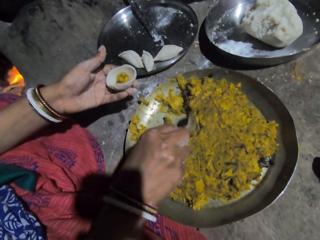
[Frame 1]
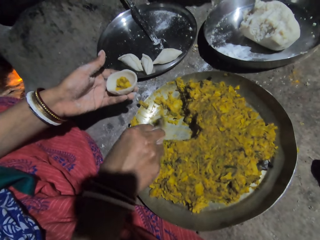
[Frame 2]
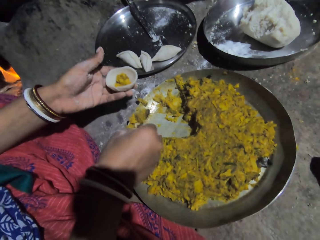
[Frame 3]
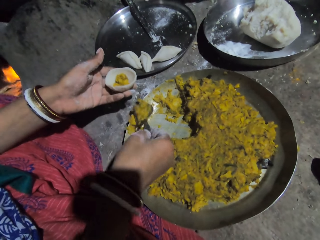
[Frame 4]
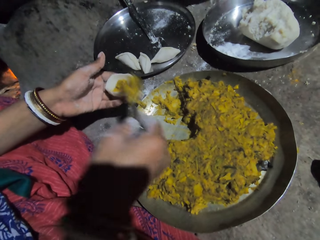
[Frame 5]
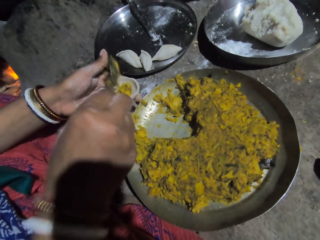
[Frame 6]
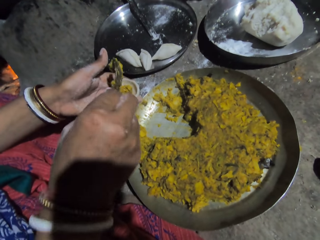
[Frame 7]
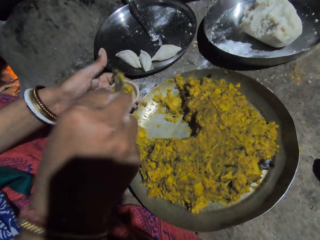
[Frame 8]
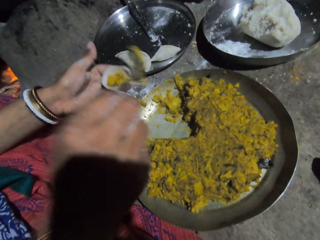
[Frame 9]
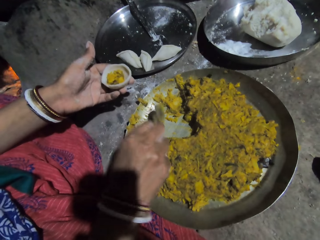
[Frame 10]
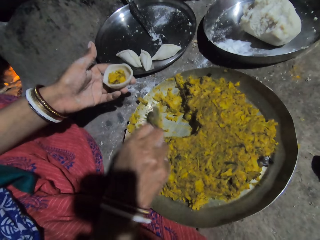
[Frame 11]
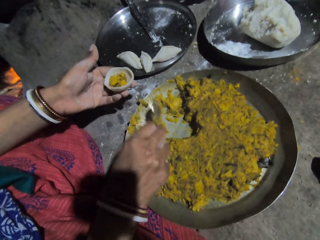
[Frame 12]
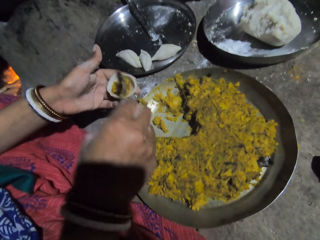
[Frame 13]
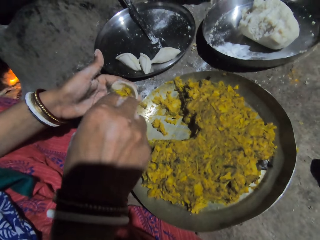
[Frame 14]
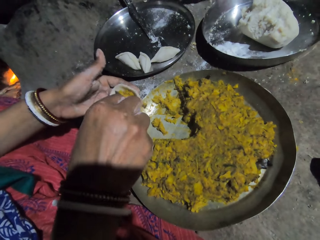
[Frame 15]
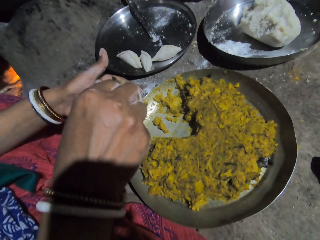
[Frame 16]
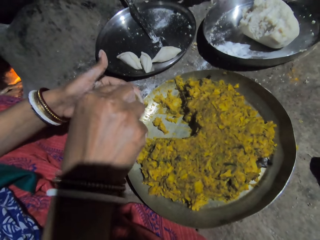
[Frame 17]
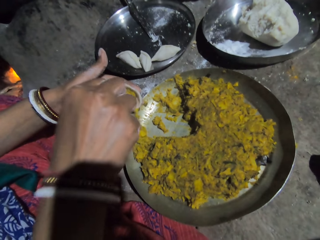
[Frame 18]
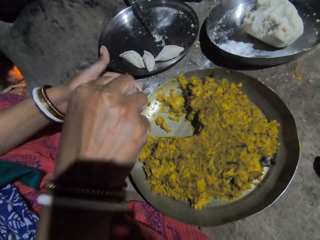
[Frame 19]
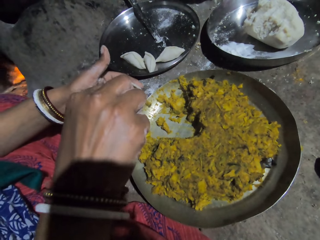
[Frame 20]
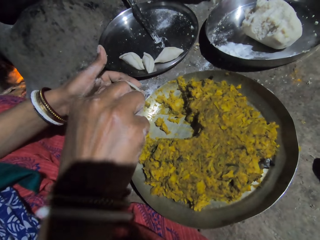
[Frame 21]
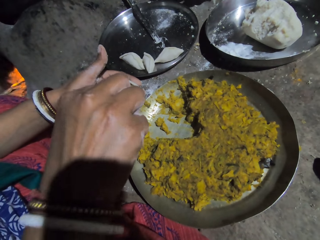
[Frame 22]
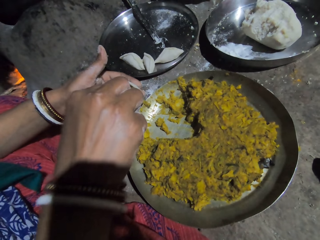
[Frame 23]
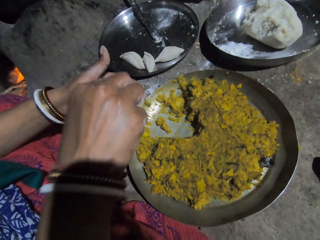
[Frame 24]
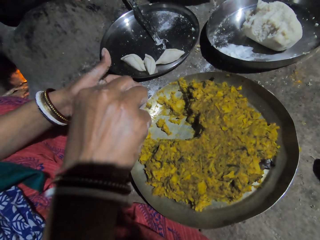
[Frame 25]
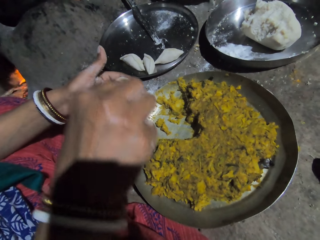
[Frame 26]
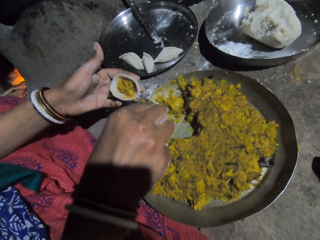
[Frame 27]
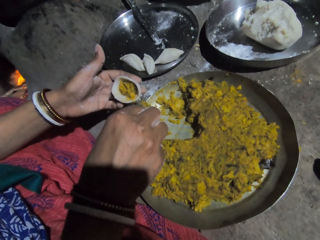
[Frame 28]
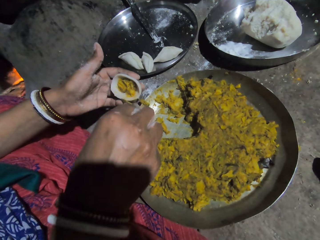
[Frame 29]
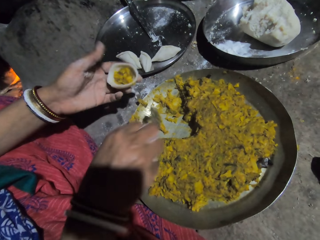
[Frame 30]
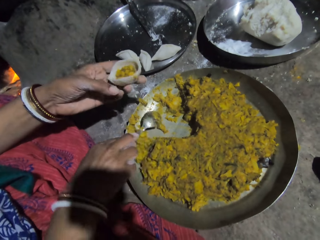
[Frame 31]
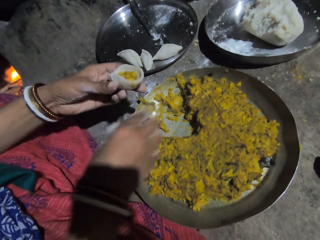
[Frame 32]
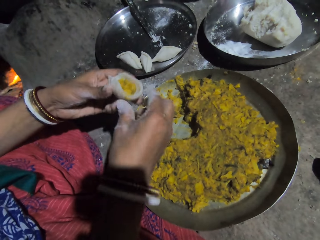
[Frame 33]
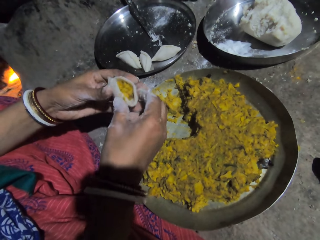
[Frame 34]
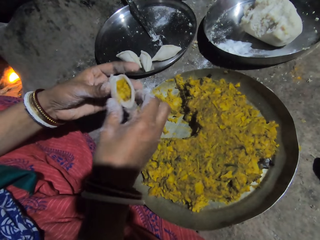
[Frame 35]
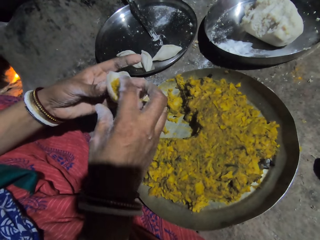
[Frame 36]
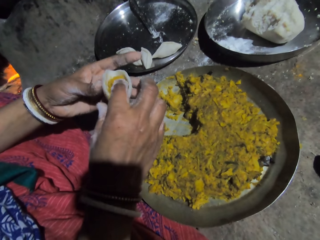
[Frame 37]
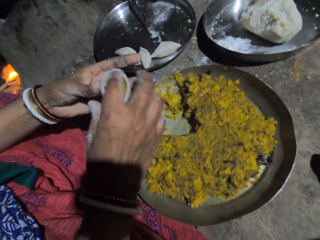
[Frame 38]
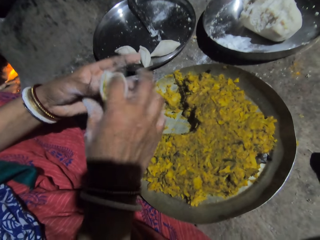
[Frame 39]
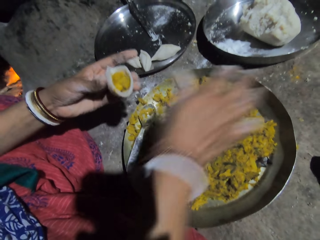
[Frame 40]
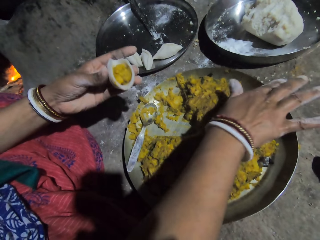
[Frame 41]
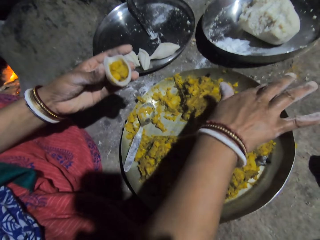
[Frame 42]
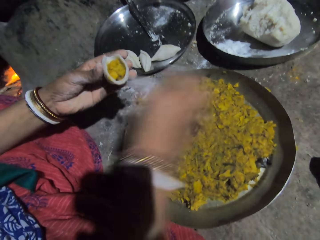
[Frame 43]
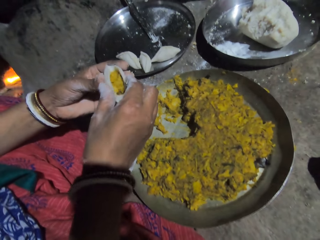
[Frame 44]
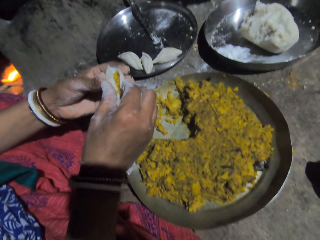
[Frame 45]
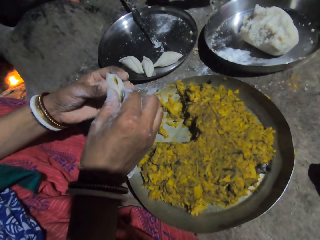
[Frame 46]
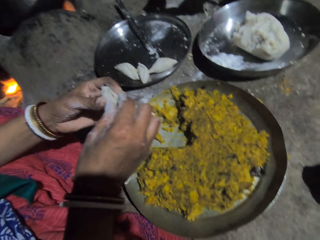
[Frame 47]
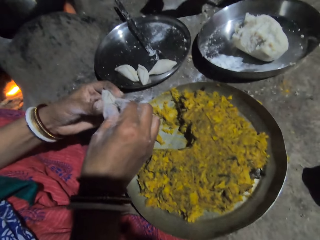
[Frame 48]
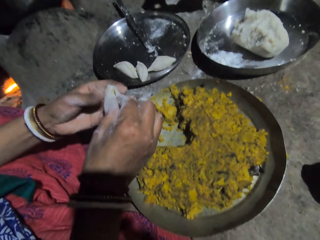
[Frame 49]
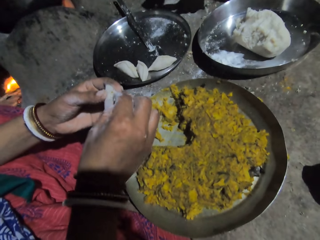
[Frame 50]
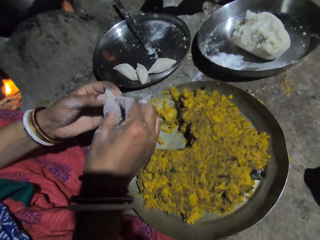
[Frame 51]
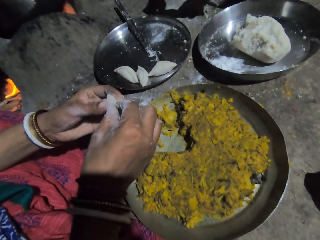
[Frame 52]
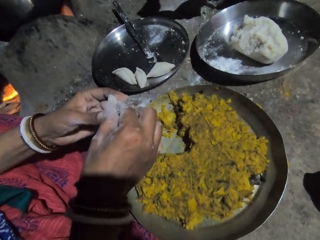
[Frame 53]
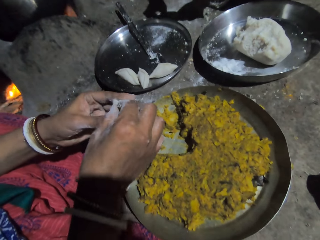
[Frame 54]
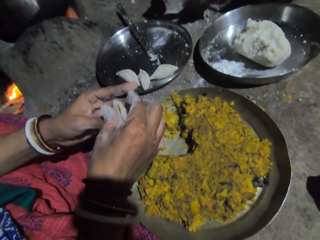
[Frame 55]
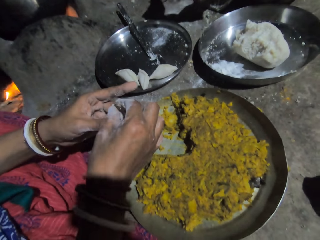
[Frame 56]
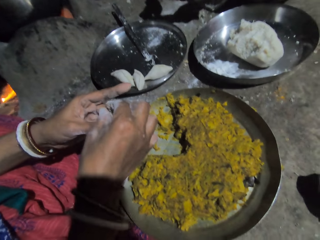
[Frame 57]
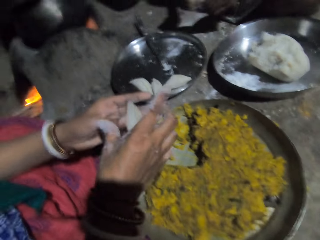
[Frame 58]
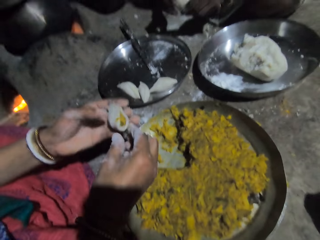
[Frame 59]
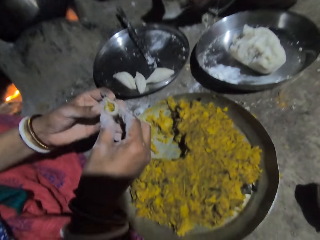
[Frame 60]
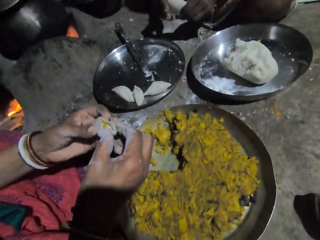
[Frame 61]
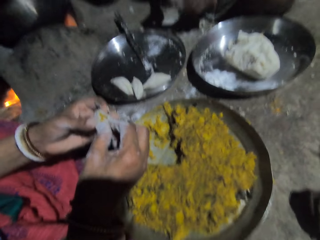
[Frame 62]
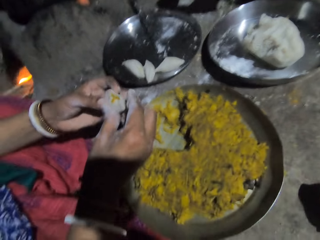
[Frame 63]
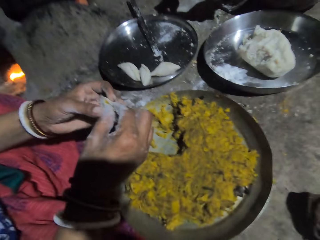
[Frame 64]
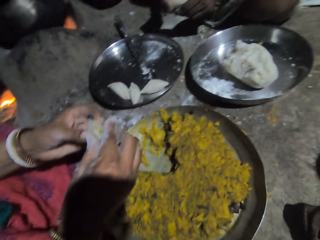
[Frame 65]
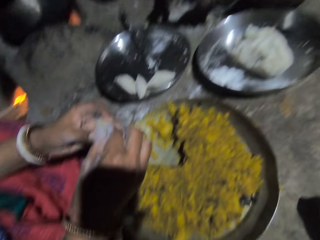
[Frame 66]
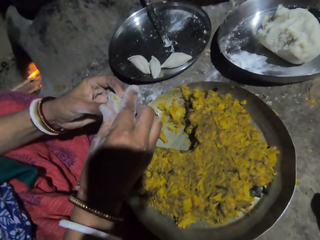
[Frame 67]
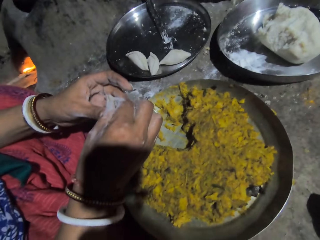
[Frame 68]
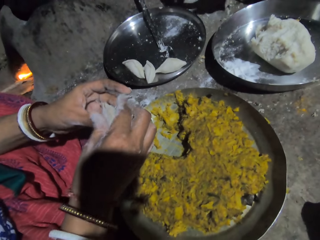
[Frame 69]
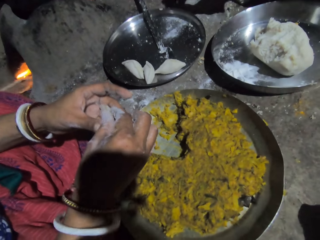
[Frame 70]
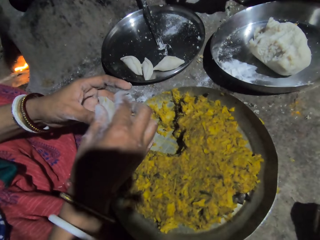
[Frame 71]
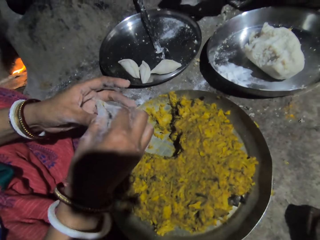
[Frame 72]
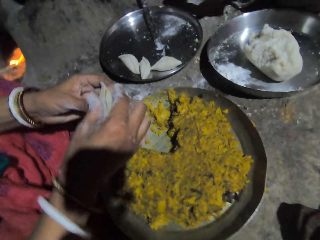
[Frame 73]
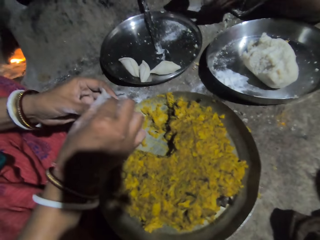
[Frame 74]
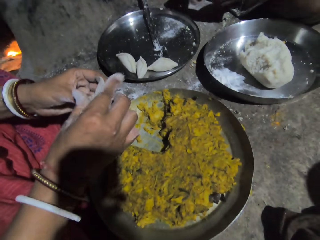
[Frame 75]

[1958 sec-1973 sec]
The camera wearer fetches mashed vegetables. They press the mashed vegetables in the dough. They put the spoon down. They roll the dough with the hand. They press the mashed vegetables with their hand. They wipe their hand. They close the dough. They interact with a lady. They close the dough.

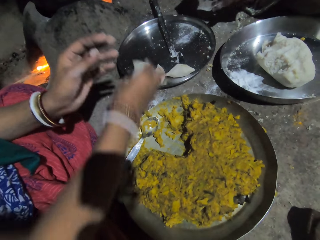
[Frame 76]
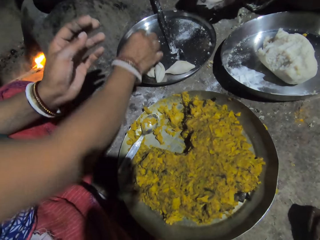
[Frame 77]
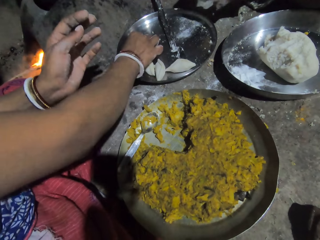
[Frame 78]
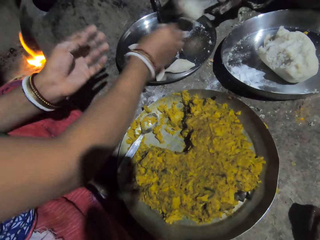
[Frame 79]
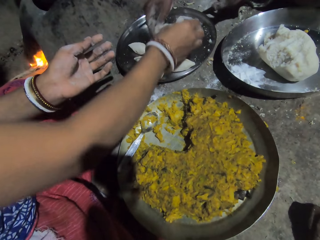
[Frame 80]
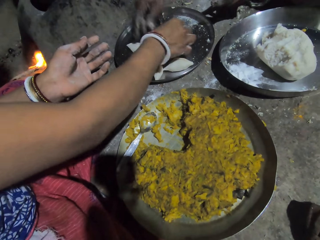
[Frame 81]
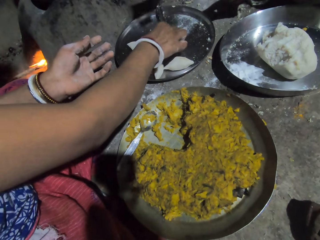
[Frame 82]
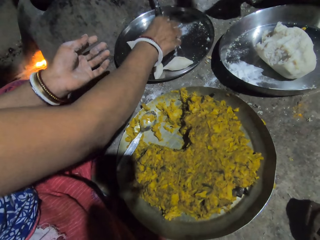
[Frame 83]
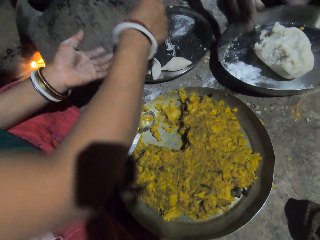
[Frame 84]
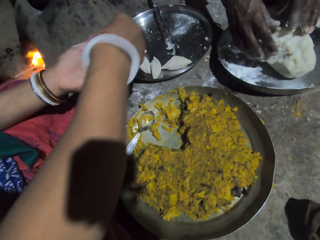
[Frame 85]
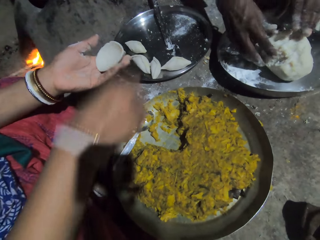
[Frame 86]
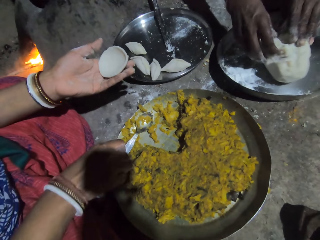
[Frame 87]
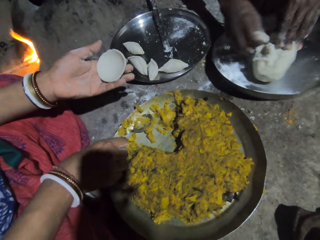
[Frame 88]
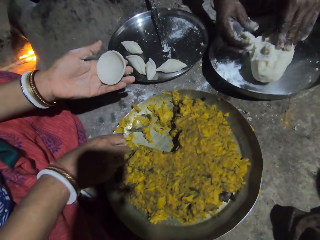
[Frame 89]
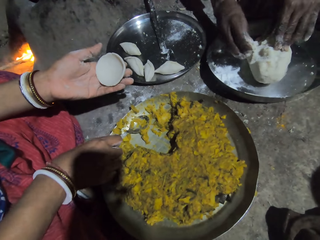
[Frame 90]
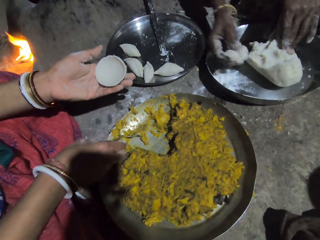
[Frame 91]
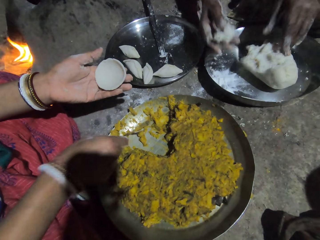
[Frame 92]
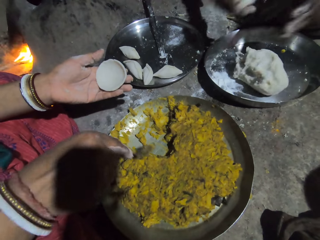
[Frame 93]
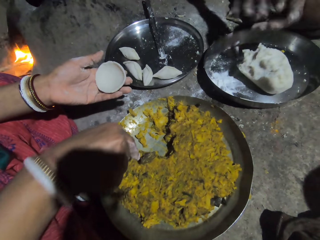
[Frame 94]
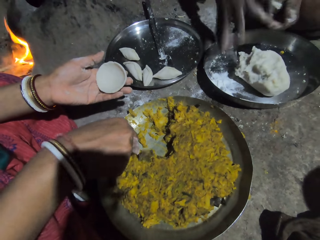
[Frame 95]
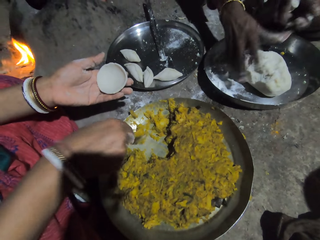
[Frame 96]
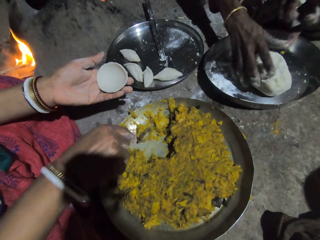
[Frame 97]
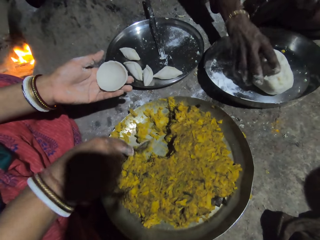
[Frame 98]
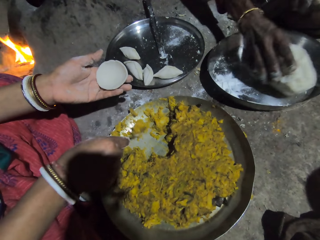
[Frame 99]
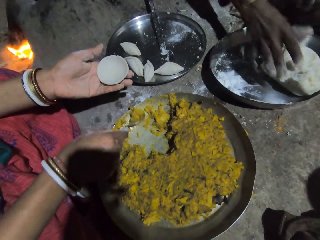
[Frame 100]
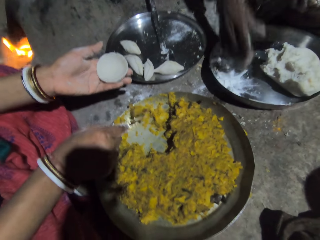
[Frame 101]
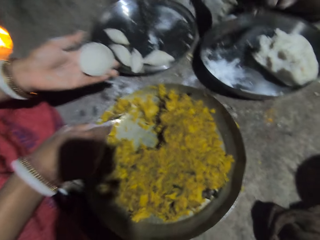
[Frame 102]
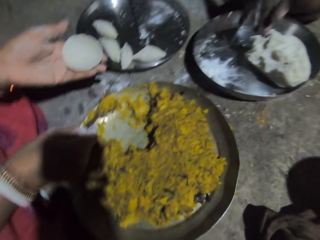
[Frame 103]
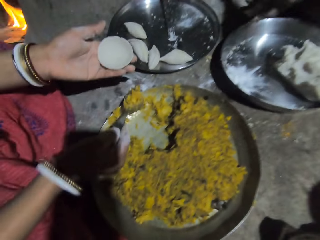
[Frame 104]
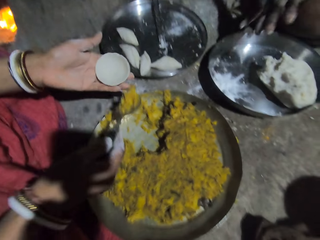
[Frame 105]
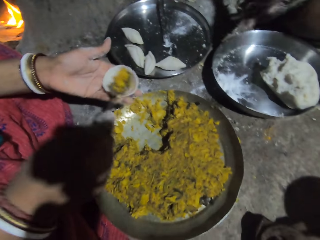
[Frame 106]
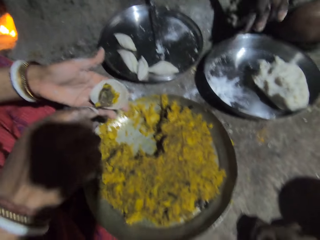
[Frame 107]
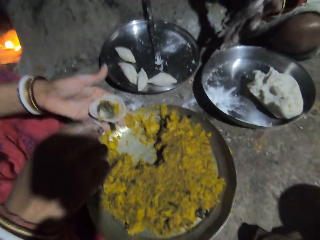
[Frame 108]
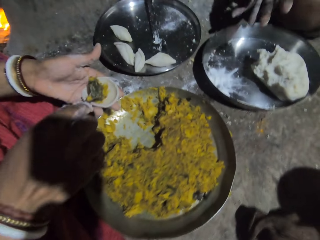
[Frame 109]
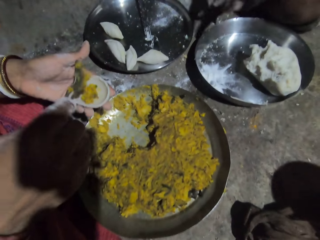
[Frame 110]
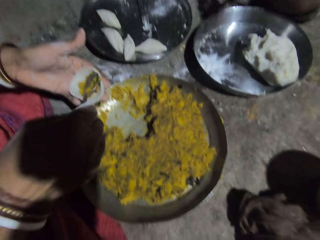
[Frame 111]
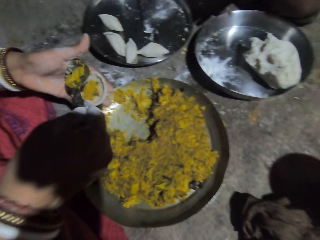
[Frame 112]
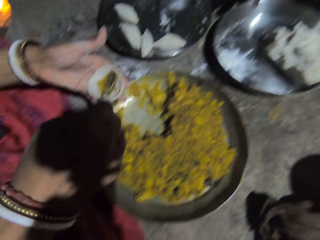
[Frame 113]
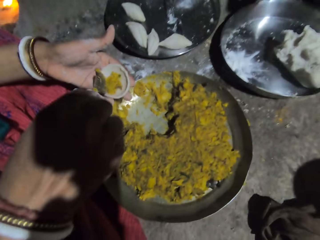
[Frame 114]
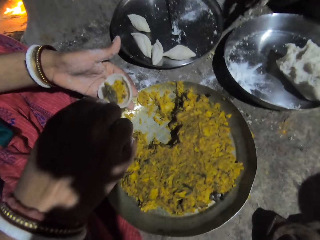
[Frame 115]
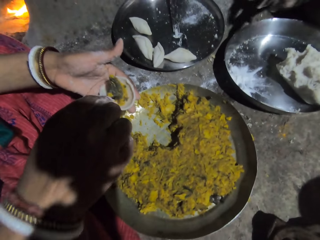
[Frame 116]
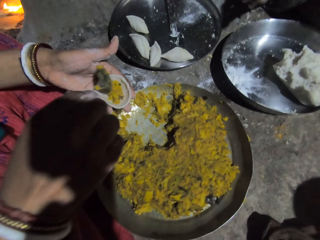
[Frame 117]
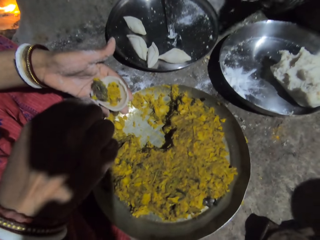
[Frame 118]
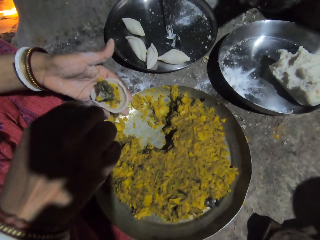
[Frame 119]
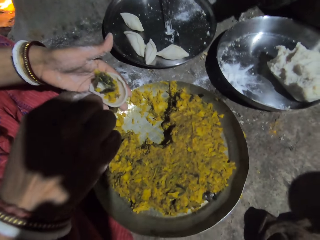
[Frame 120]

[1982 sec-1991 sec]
The camera wearer puts the made dough in the plate. They pick the dough from a lady. They pick a spoon. They close the dough. They fetch mashed vegetables. They put the mashed vegetables in the dough with the spoon.
